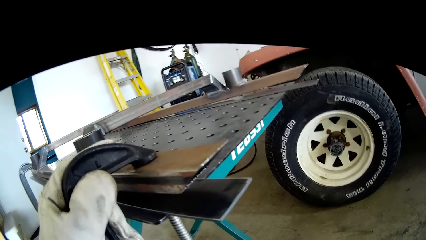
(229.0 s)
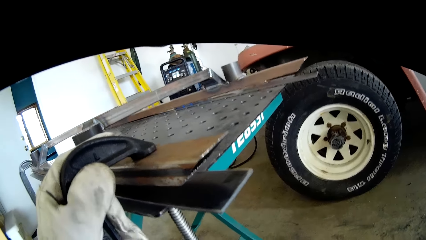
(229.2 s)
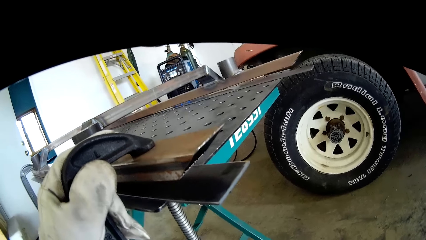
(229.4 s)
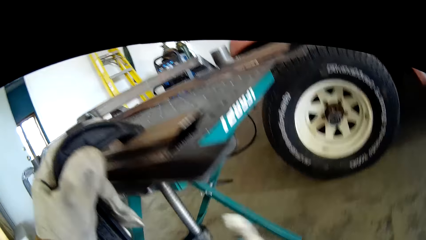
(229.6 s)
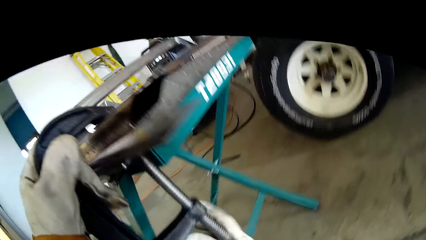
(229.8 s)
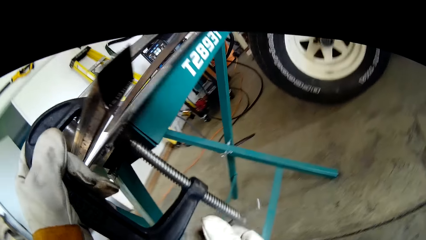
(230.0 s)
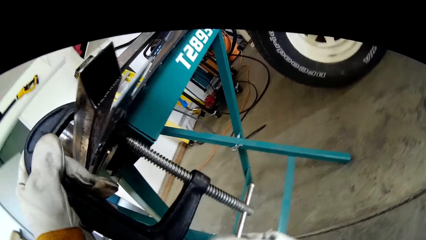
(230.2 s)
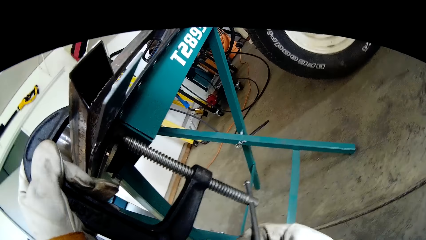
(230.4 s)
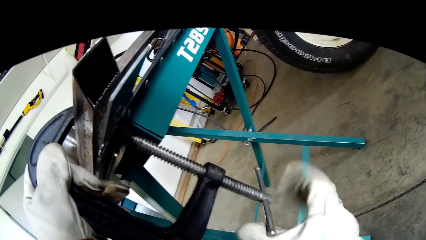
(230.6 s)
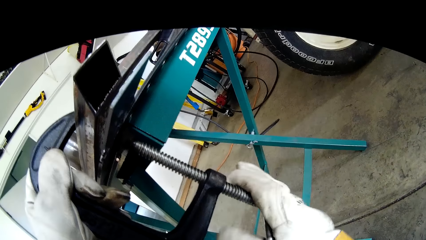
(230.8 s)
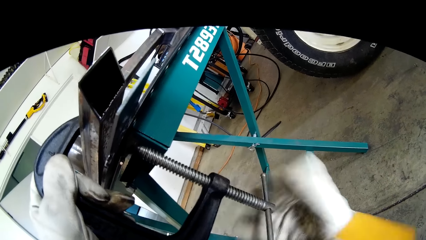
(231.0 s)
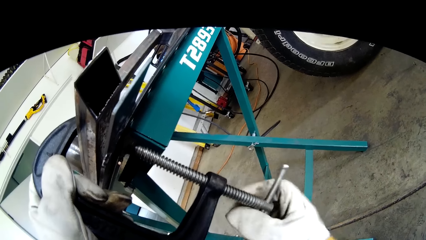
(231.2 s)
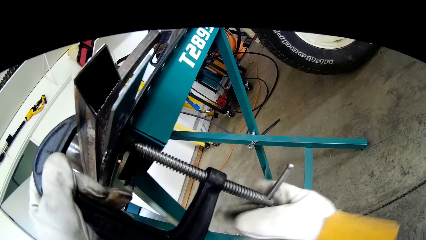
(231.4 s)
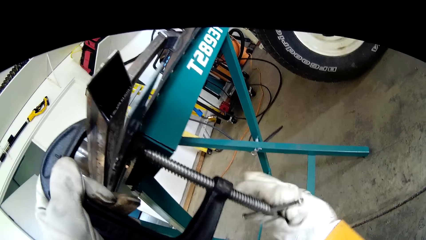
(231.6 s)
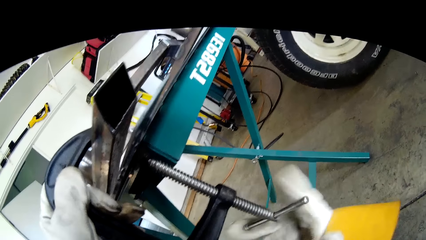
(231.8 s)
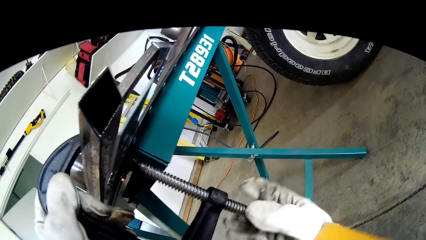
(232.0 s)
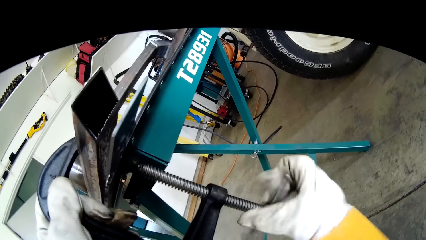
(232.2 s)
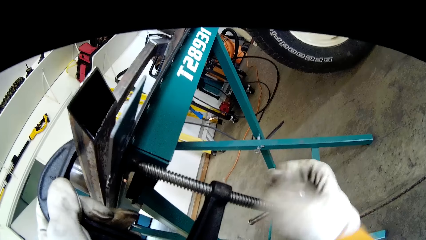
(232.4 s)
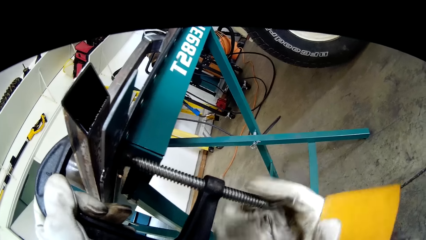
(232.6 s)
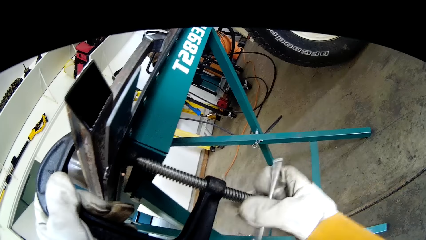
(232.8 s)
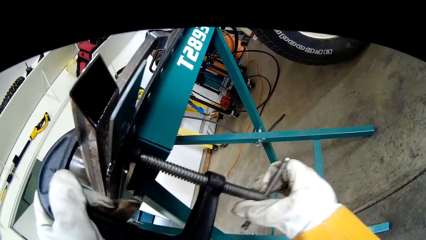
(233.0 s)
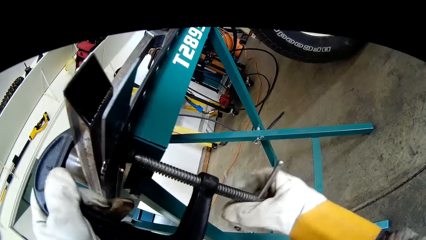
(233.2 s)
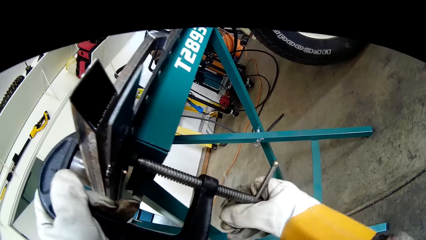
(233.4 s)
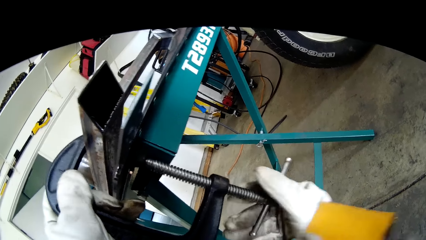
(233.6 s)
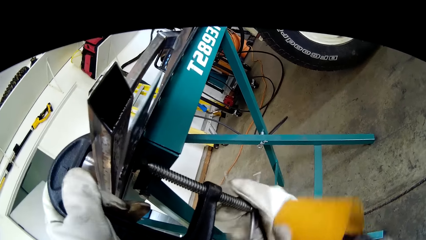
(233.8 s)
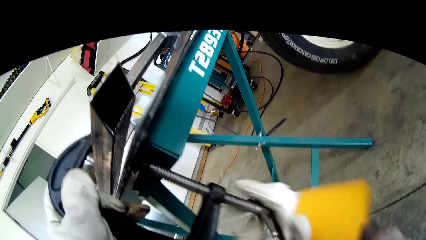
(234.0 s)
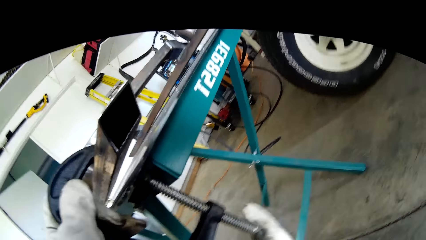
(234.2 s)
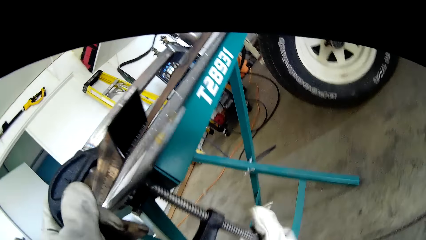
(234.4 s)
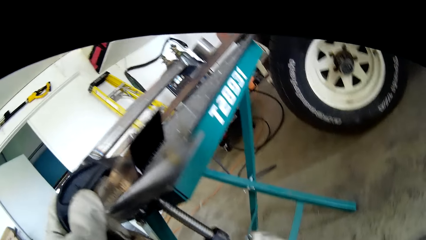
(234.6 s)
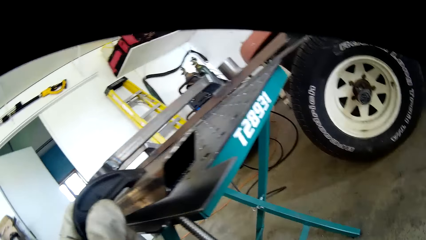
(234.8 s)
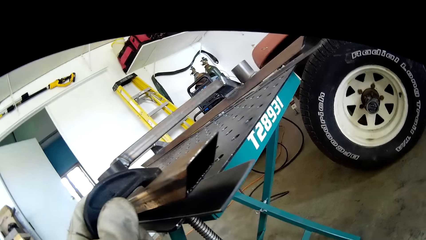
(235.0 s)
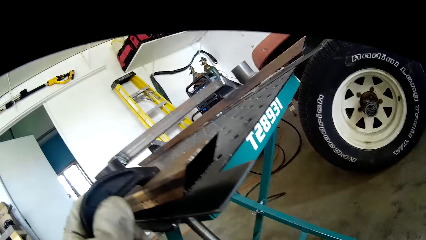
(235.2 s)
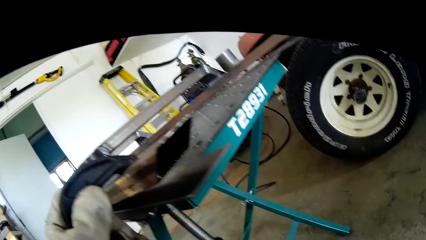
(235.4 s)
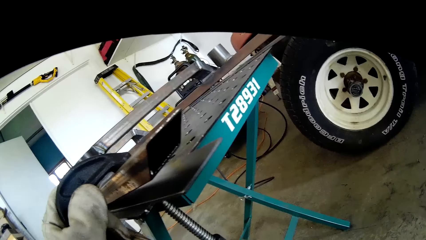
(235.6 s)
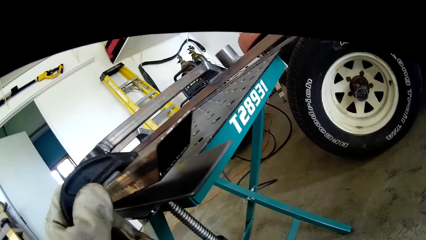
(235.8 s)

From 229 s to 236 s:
The camera wearer tightens the screw of the second G-clamp on the metal table with his right hand.

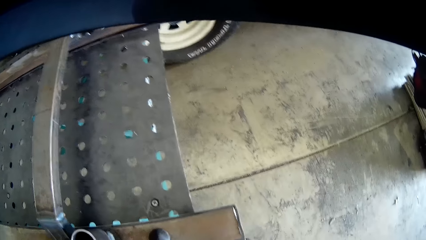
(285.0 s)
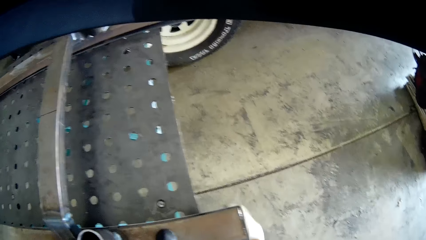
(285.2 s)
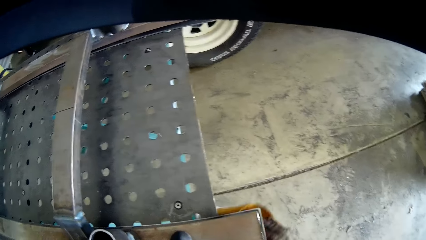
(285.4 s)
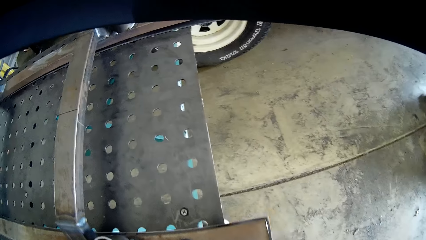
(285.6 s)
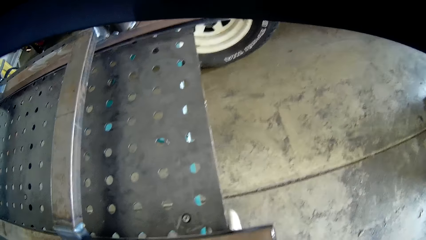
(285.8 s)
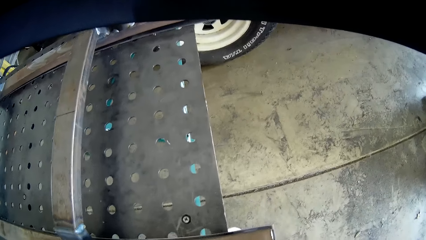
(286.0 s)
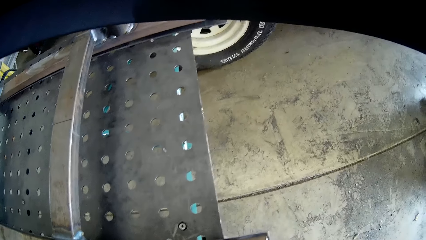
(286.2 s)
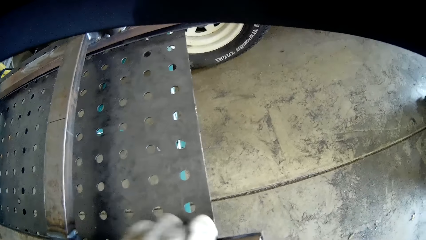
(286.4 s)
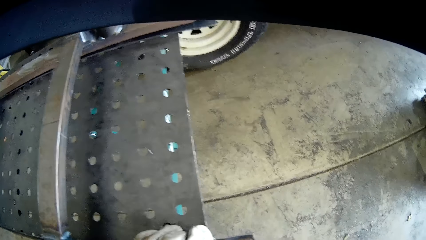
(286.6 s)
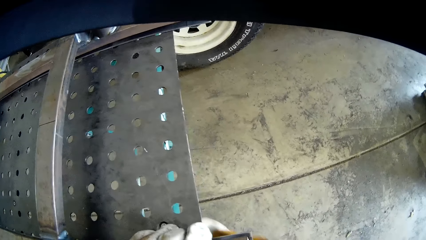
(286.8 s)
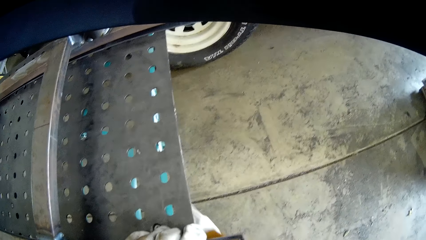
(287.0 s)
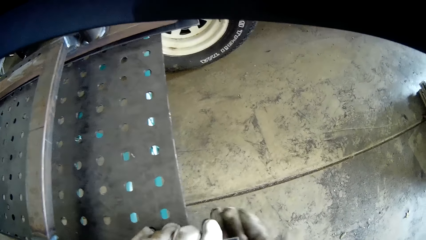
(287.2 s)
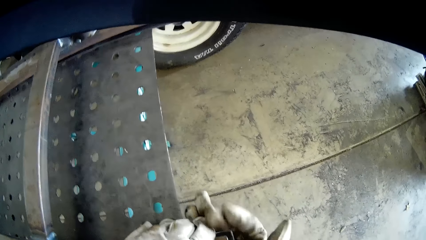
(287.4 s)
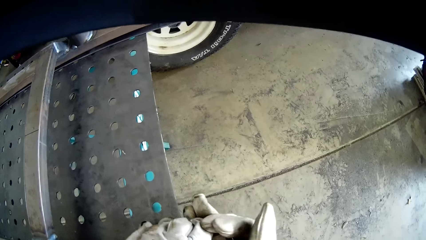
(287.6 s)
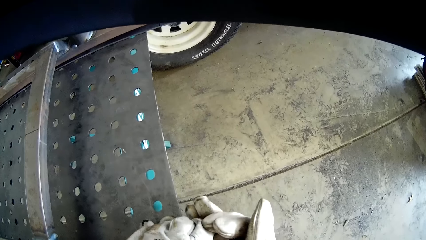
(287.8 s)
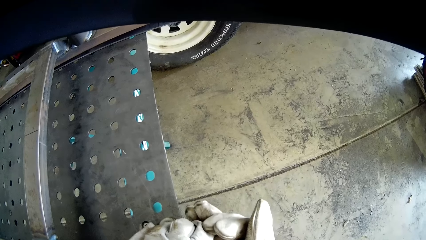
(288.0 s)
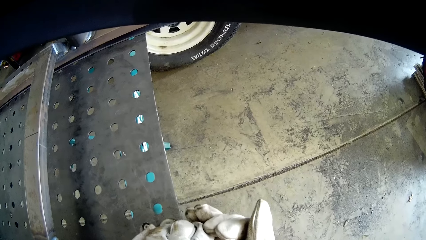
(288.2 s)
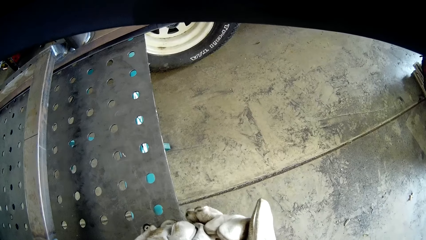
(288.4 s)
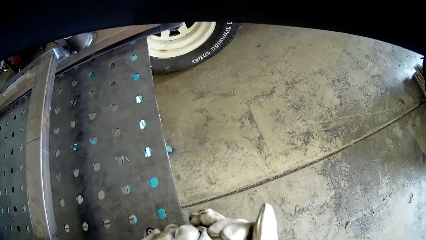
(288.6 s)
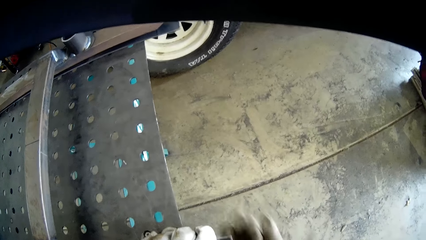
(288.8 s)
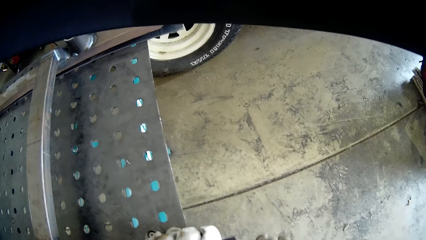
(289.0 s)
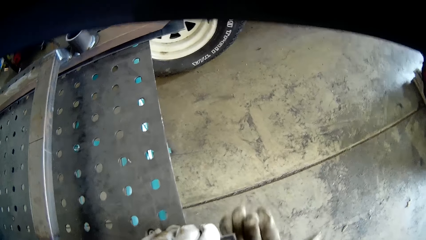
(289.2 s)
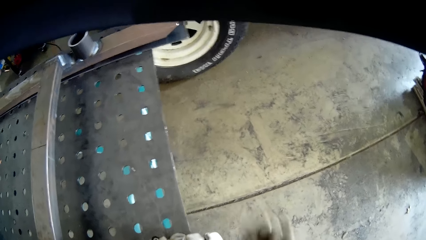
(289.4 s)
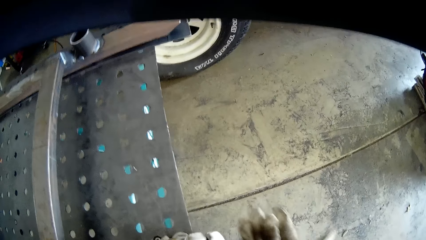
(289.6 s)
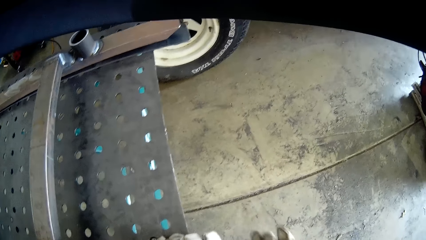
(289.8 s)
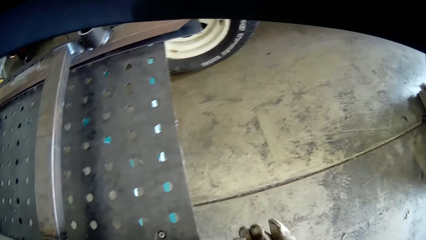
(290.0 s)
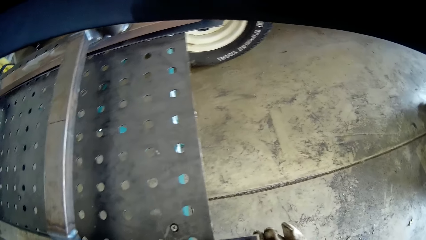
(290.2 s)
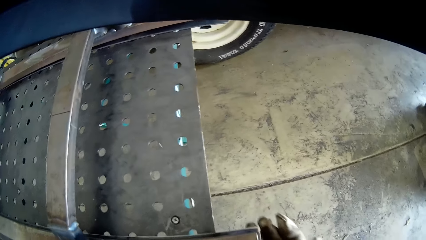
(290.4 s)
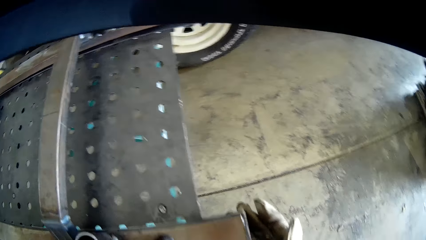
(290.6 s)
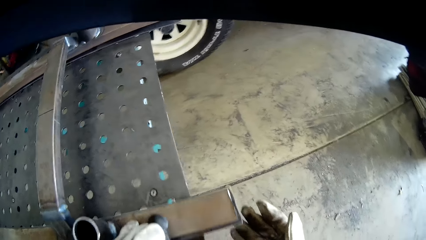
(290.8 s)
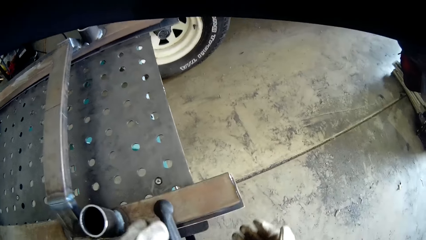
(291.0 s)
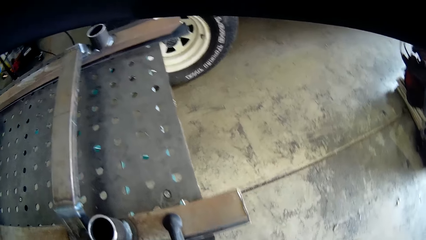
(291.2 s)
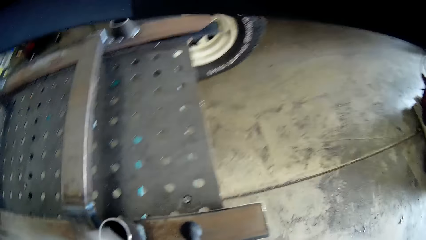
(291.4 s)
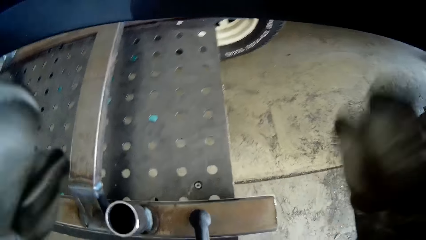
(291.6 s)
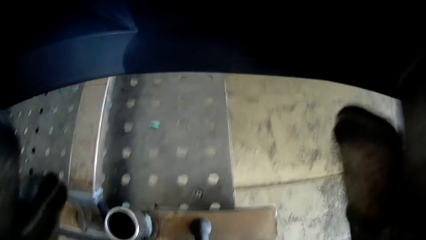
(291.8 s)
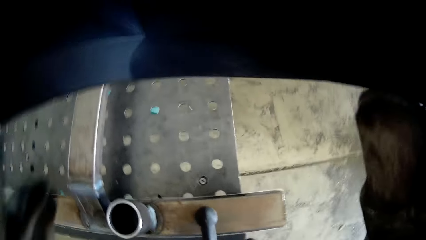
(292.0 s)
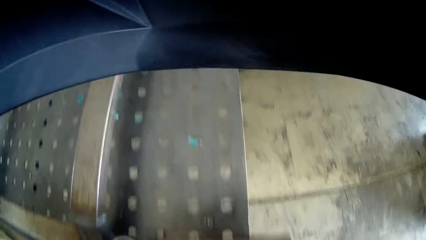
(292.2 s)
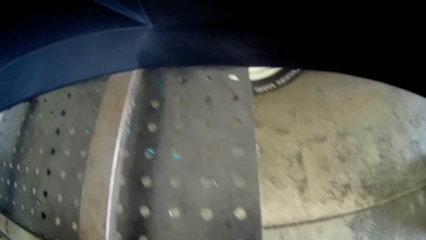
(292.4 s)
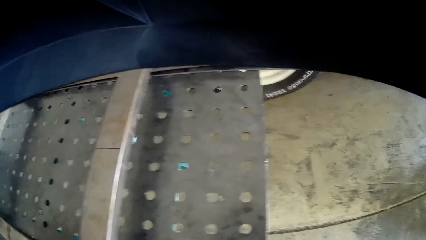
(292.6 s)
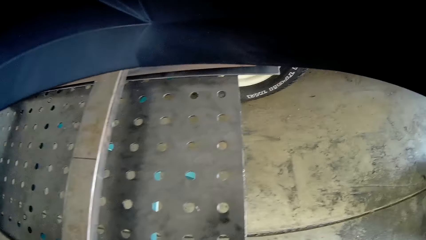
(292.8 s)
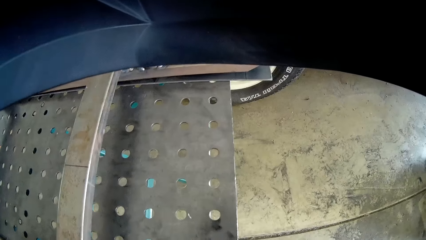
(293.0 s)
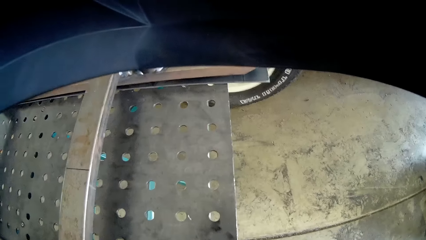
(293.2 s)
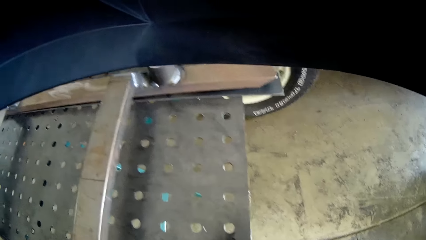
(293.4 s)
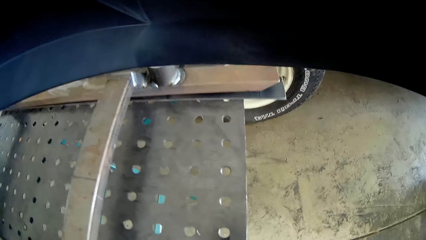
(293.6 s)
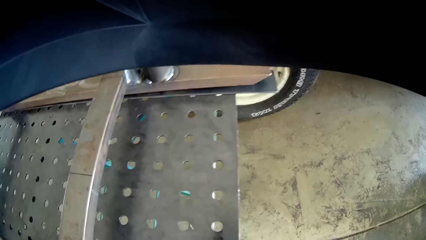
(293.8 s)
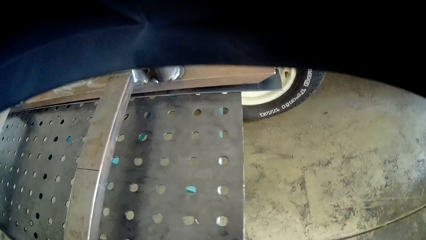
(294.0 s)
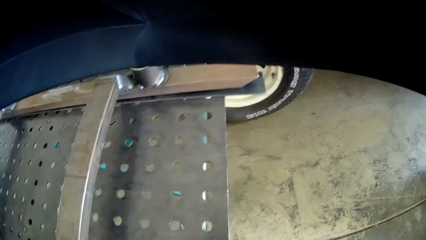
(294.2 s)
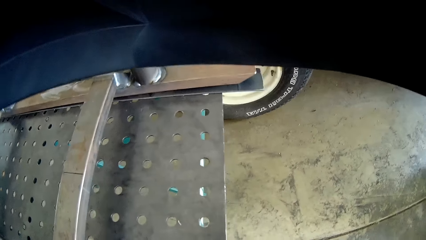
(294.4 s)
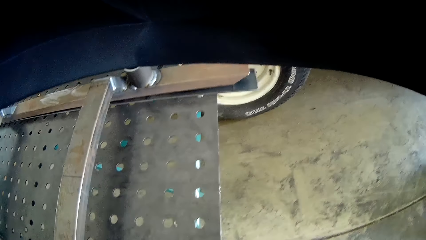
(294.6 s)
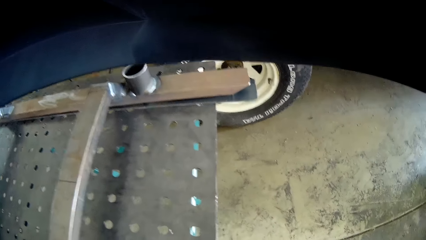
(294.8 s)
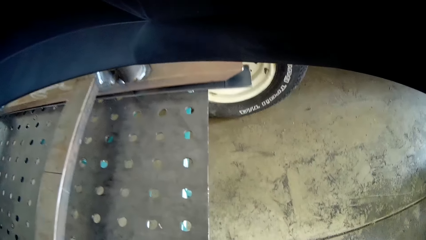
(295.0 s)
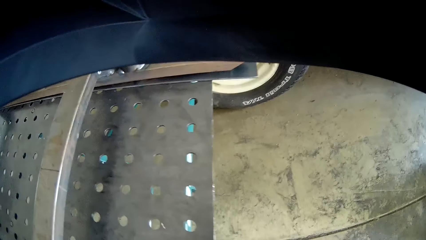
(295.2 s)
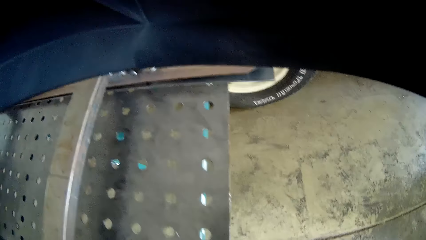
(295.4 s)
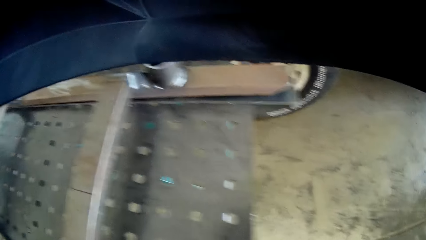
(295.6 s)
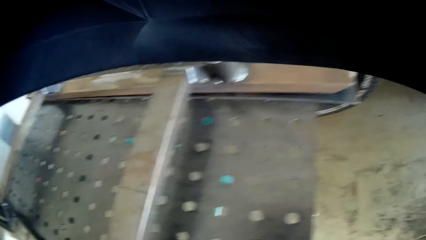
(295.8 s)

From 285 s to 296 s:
The camera wearer presses the metal object together with both hands. He holds the metal with hands. He hits the metal object with his right hand. He holds a welding mask with hands.
